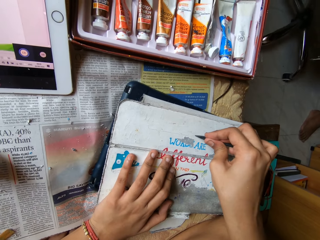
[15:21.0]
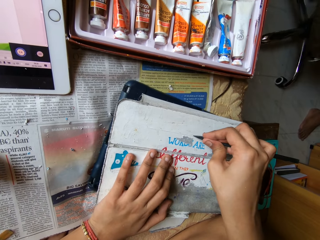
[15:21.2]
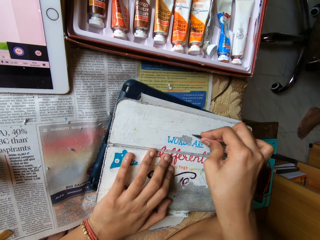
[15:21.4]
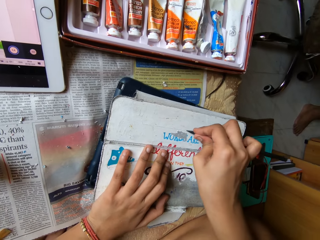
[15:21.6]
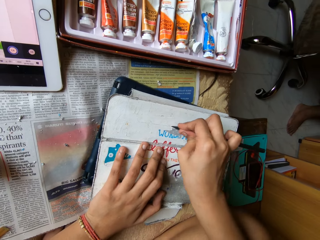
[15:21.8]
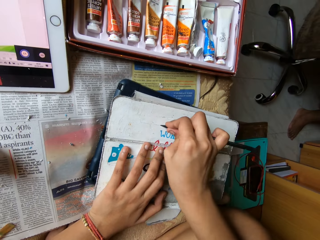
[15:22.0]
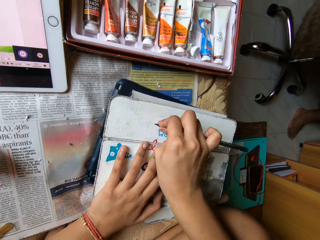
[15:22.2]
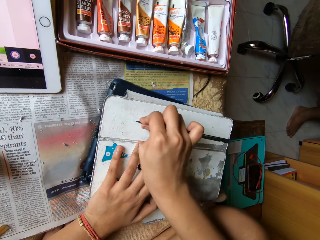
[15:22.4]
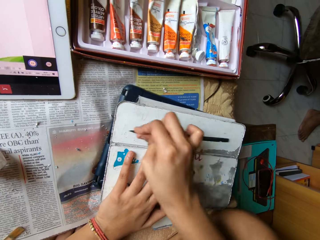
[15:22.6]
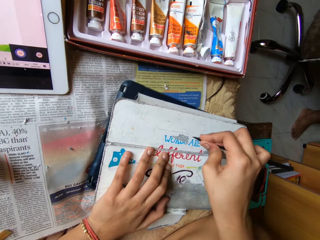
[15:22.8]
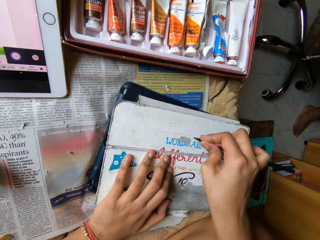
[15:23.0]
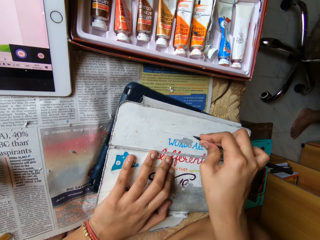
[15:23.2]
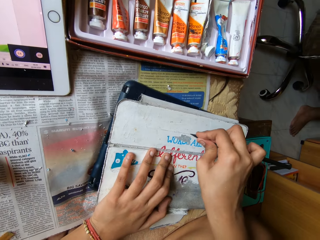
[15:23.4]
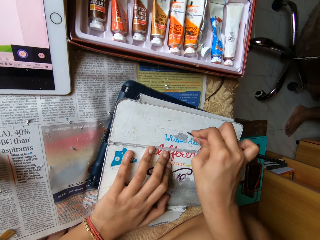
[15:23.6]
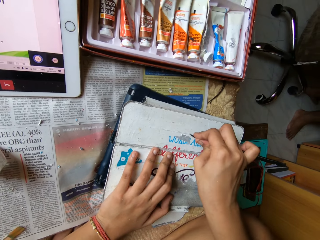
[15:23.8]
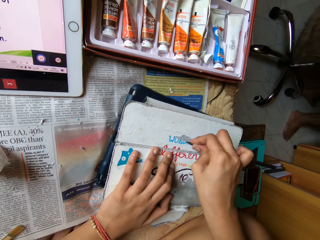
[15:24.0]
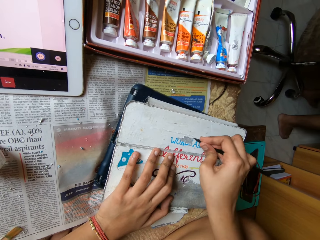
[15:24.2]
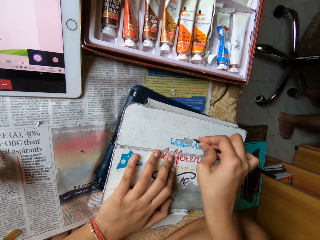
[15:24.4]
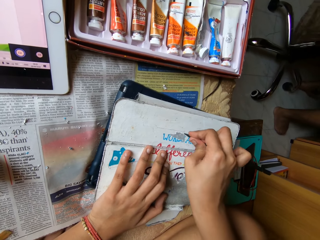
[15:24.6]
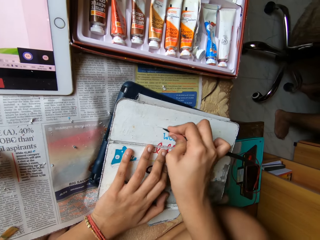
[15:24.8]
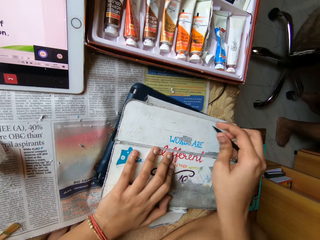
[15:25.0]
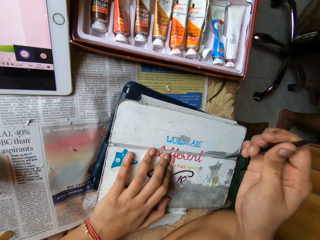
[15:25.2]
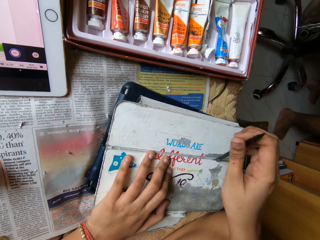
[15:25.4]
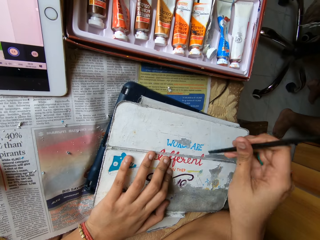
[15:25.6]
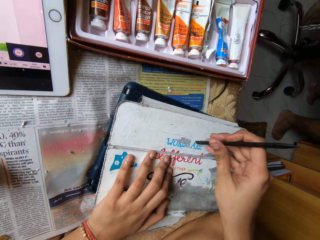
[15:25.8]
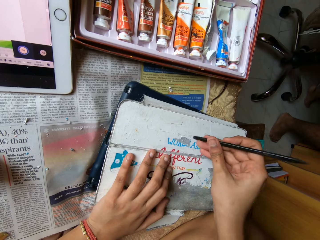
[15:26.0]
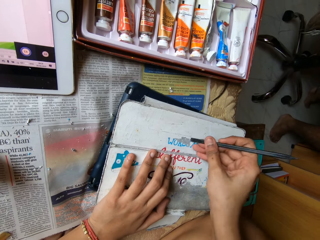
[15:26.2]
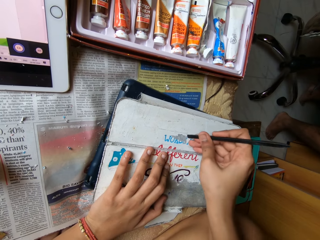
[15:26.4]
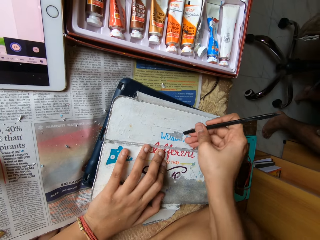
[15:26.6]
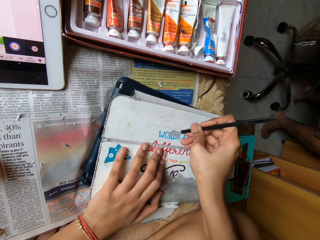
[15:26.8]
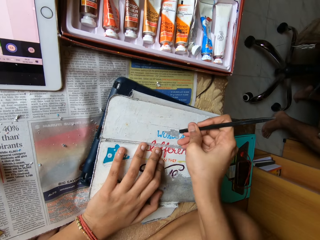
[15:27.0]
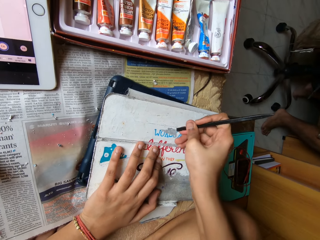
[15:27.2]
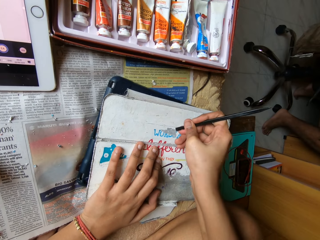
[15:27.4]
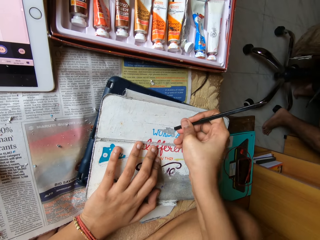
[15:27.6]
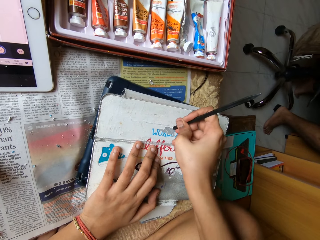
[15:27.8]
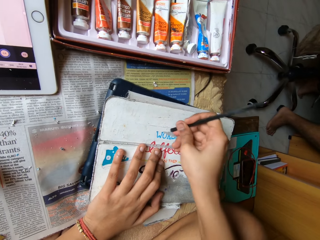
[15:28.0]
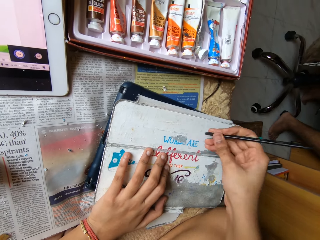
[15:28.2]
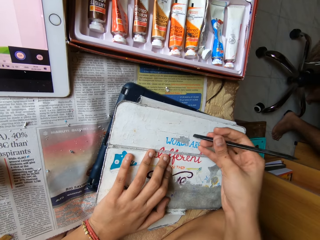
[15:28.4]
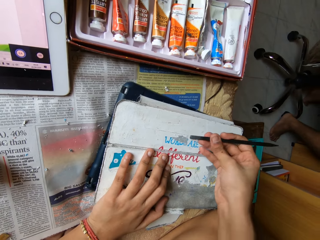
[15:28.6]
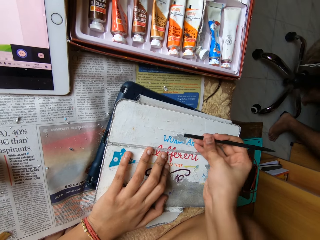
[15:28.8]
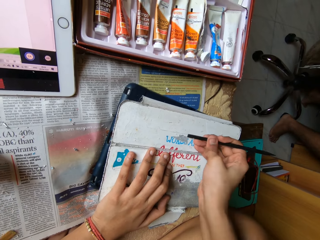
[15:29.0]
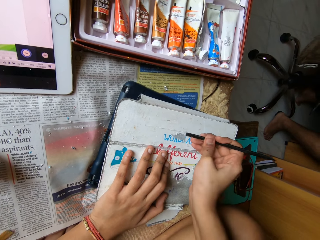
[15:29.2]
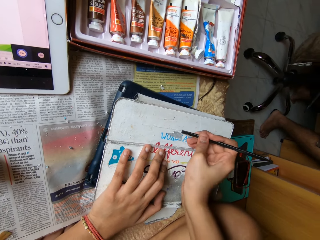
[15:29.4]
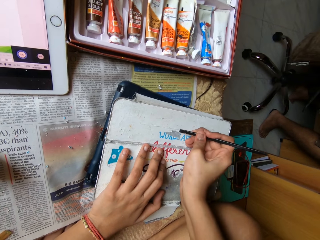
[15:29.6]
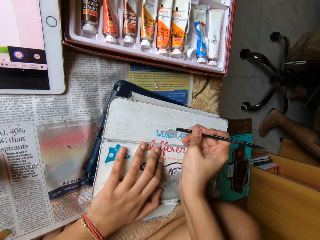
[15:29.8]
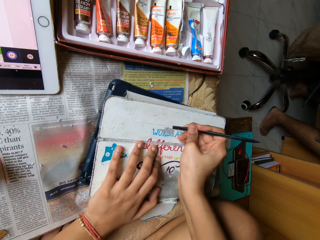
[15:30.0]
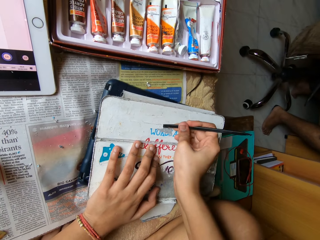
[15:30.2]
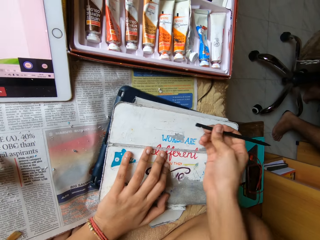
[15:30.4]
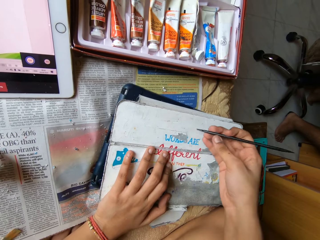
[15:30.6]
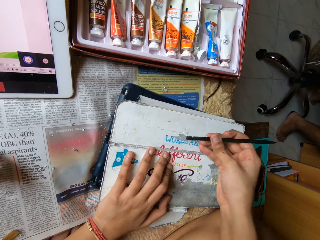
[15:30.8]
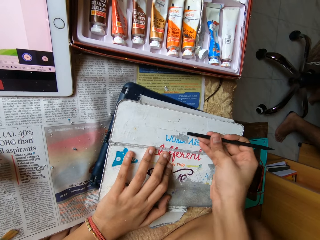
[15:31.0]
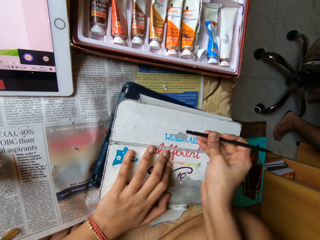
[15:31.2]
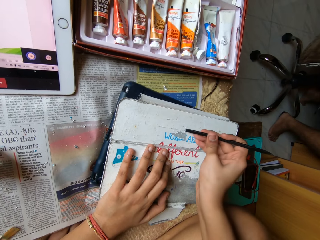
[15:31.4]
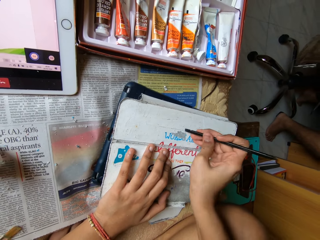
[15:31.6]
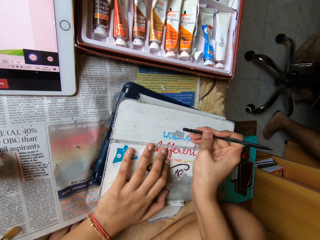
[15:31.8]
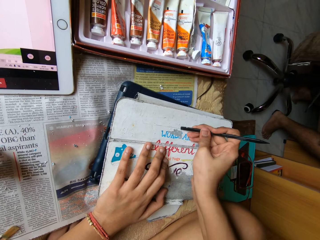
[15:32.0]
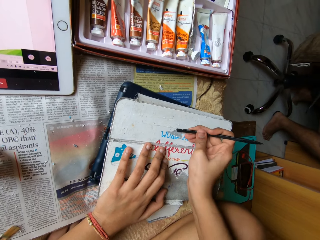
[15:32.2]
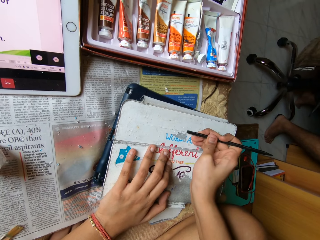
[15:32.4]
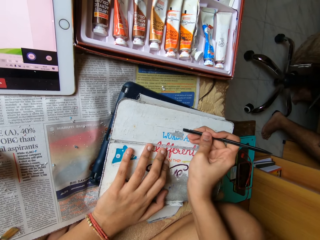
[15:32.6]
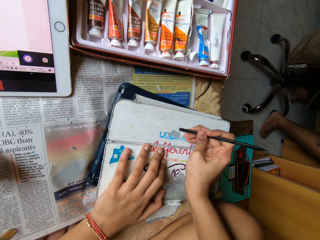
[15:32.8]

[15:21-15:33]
The camera wearer turns the remover. They remove the sticker from the cover.

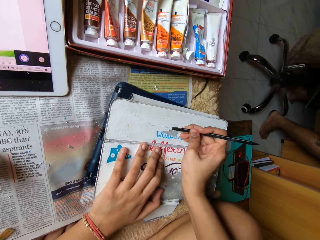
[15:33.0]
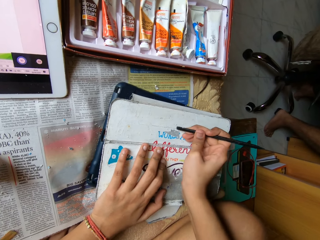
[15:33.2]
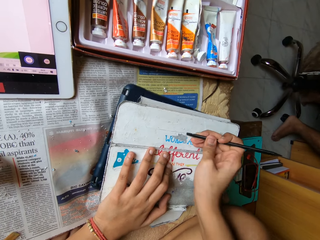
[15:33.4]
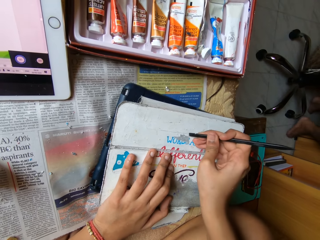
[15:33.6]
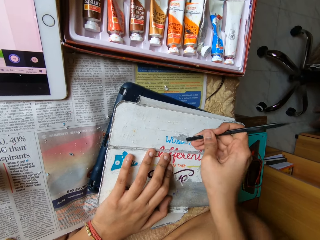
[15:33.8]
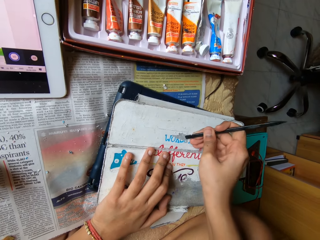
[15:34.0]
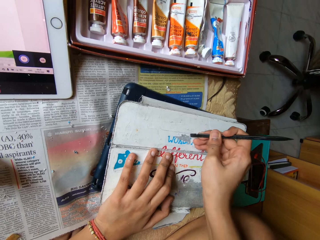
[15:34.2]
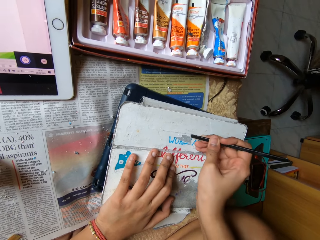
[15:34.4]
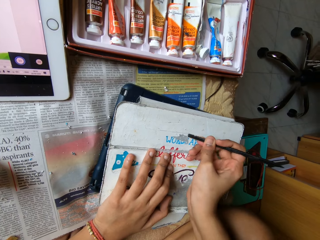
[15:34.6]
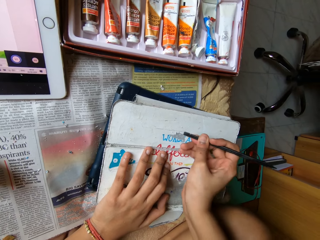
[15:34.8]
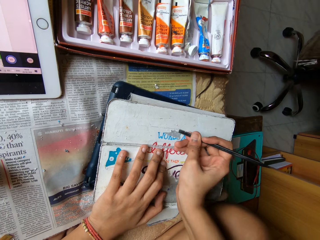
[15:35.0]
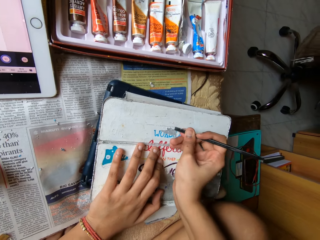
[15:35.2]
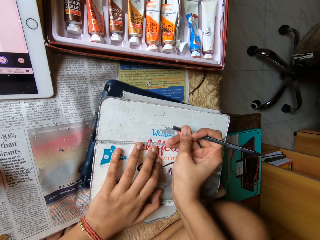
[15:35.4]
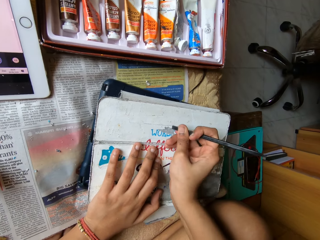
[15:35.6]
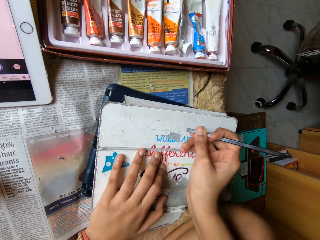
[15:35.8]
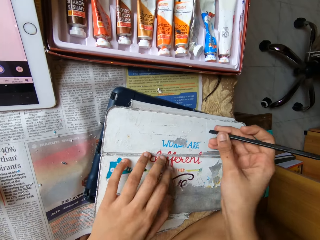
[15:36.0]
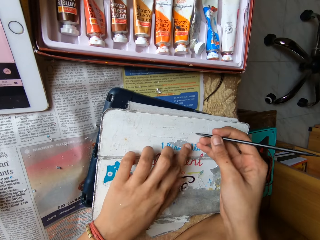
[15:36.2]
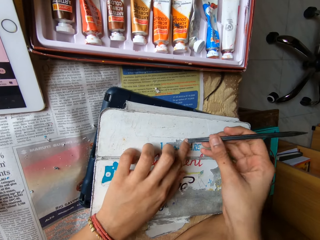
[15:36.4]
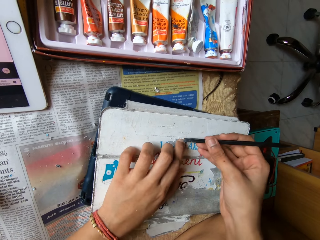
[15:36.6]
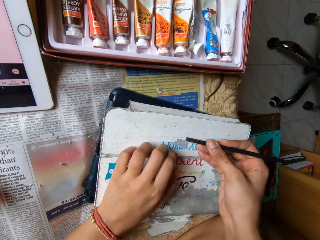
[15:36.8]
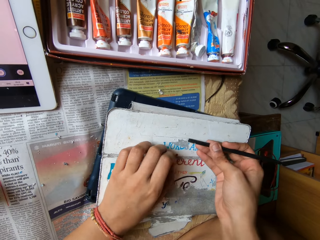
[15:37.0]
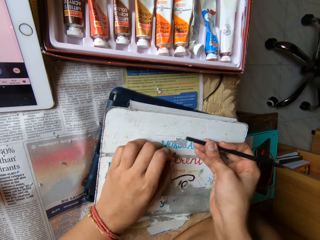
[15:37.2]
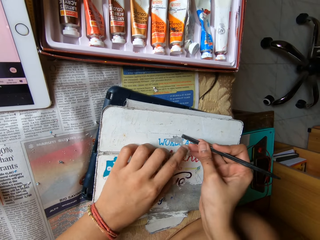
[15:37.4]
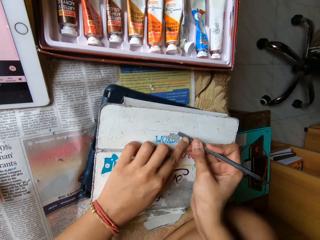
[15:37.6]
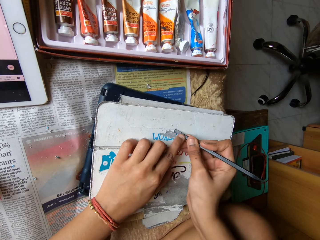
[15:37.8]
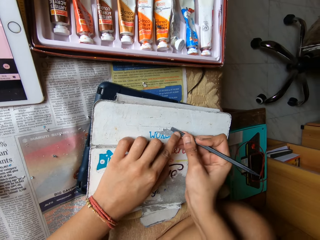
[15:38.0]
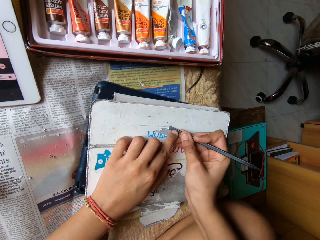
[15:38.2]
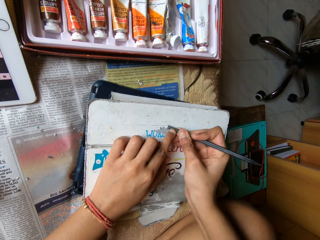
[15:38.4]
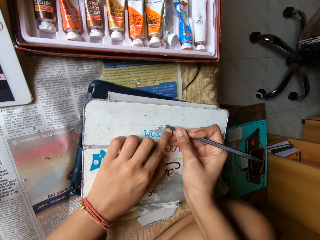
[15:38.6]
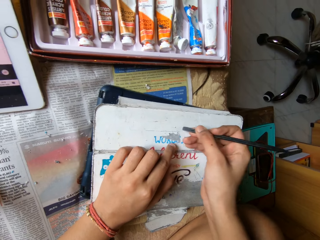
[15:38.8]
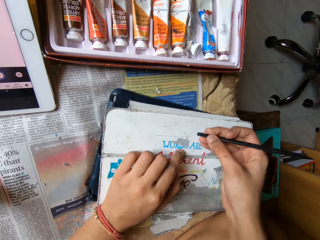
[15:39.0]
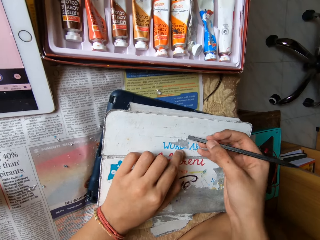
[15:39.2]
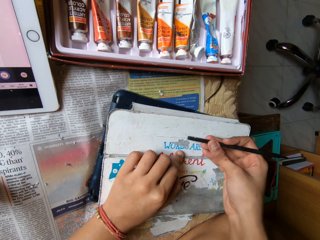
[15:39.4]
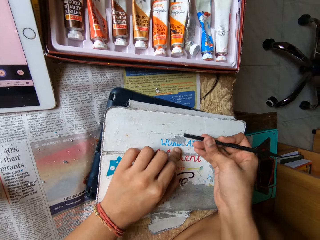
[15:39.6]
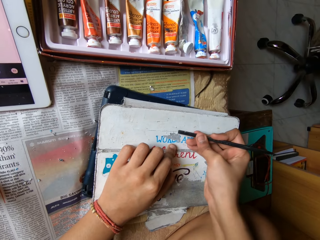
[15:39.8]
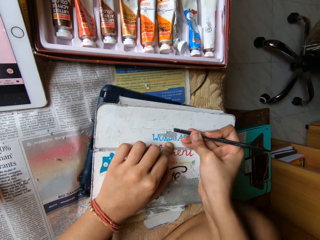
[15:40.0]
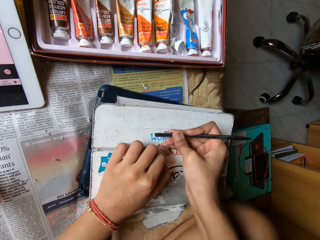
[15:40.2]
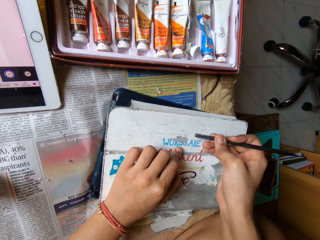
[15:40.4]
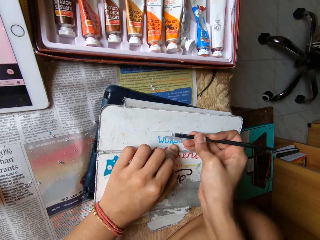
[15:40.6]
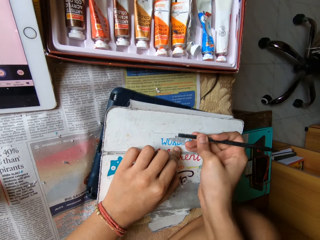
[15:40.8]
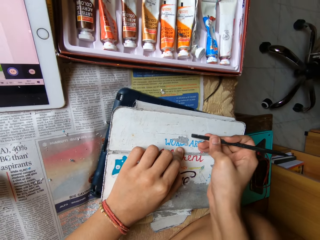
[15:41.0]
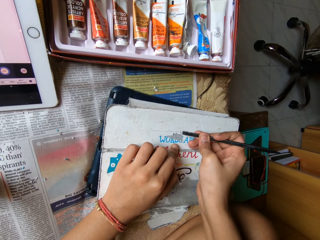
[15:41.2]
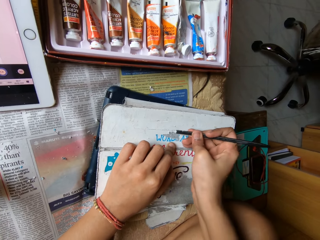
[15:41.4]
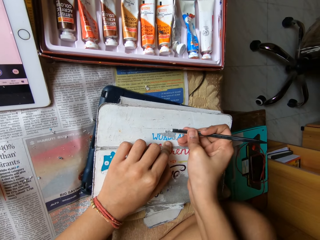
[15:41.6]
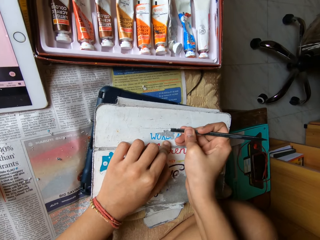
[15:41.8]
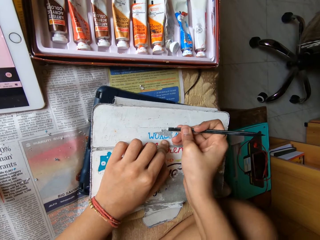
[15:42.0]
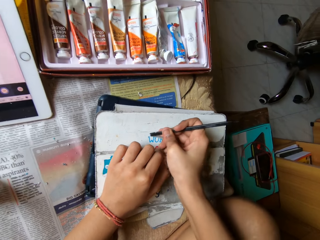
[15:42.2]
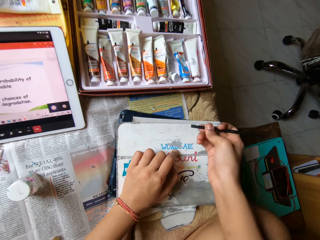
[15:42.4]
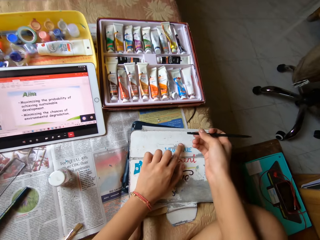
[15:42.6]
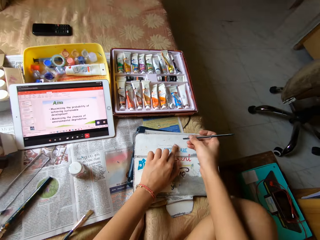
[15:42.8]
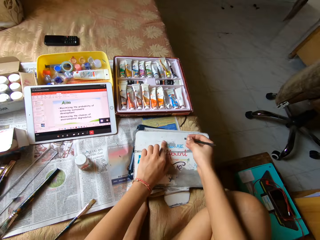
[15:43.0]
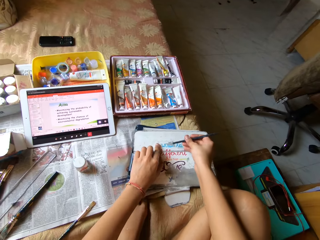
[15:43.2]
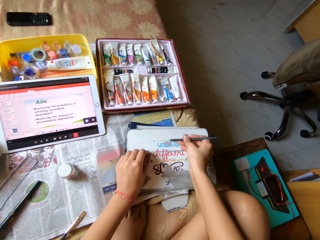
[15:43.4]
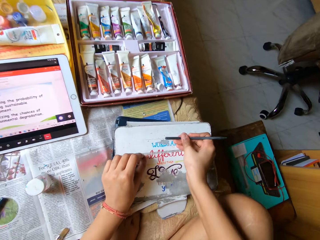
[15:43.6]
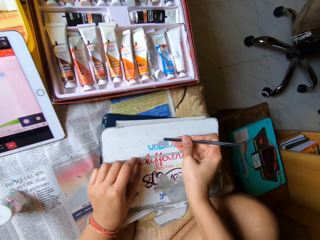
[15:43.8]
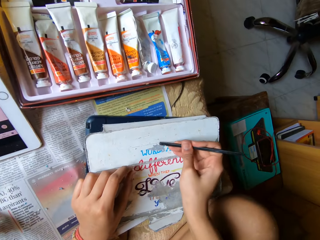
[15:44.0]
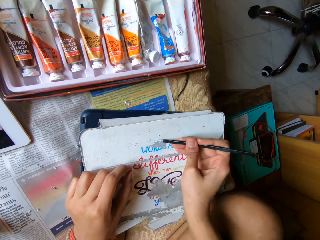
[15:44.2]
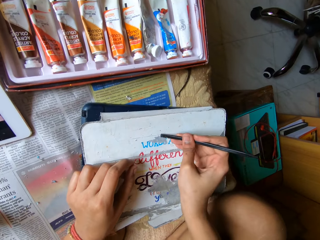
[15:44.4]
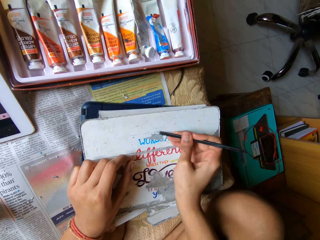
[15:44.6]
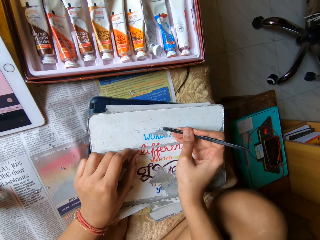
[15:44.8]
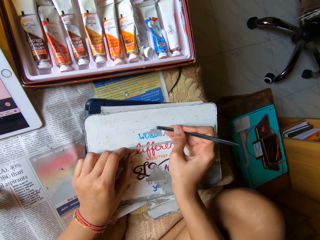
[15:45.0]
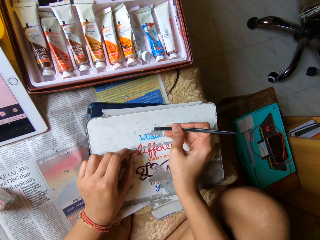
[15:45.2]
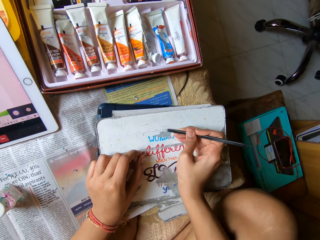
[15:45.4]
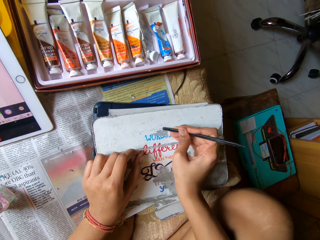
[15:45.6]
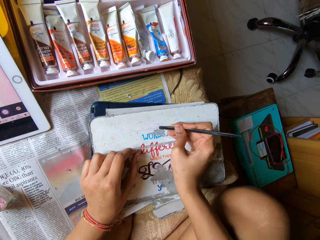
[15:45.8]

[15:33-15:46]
The camera wearer presses the sticker with both hands.
